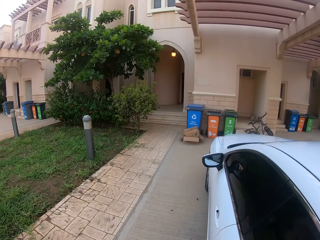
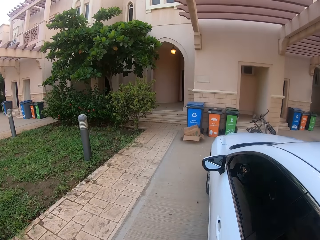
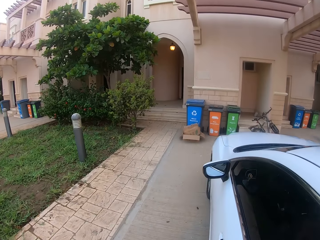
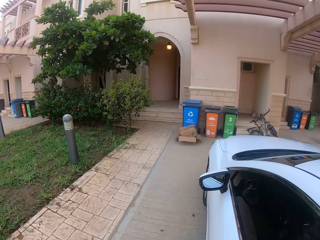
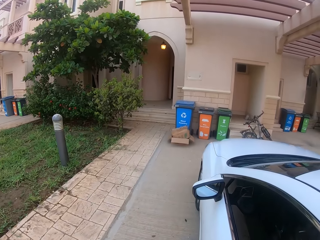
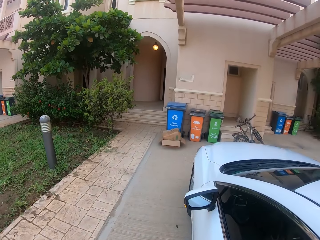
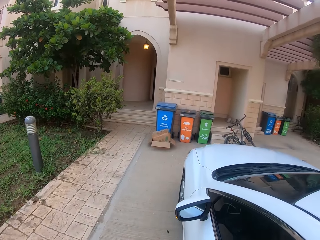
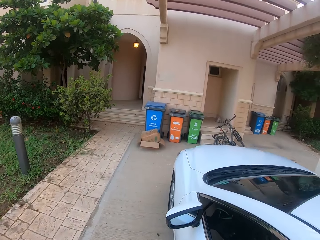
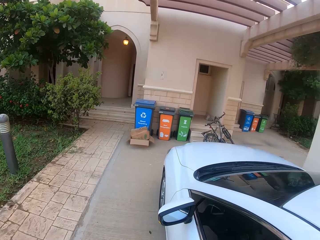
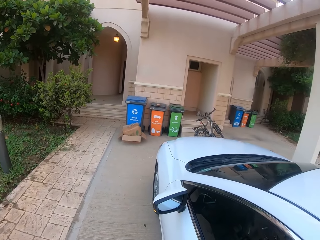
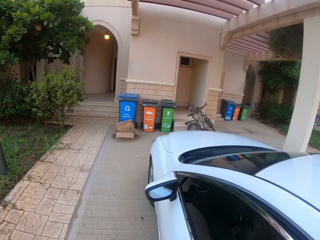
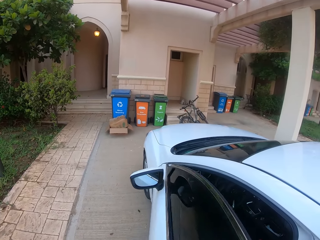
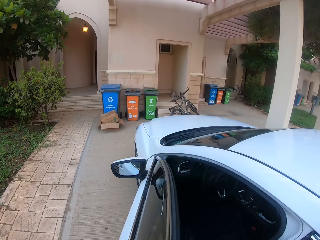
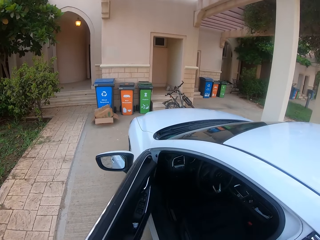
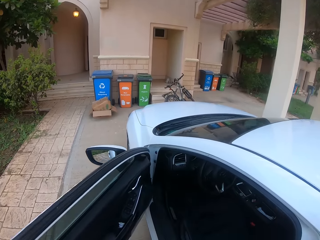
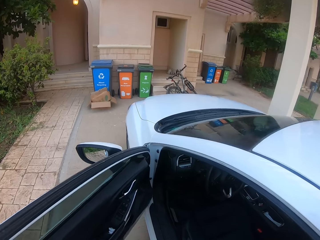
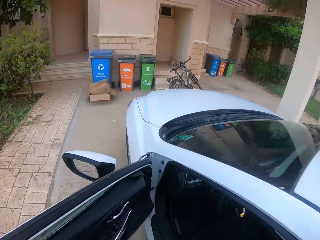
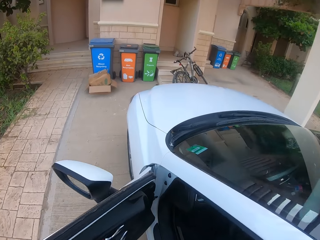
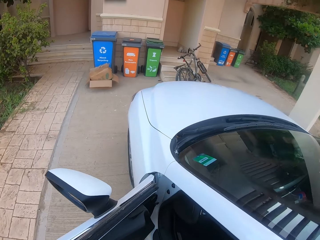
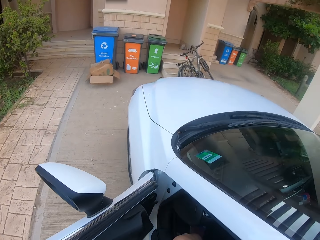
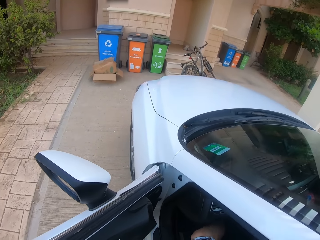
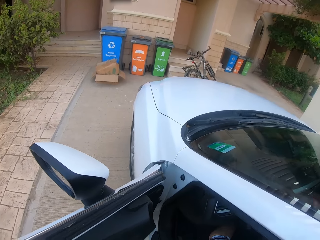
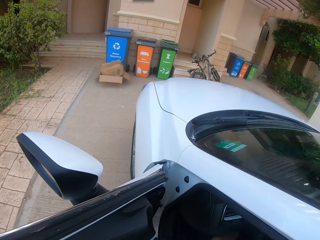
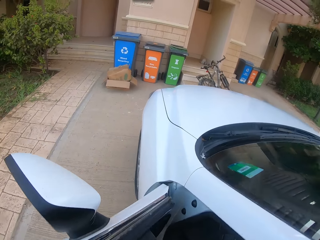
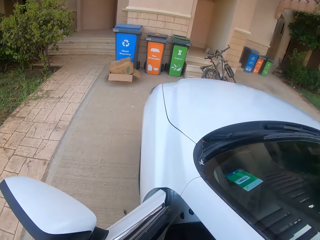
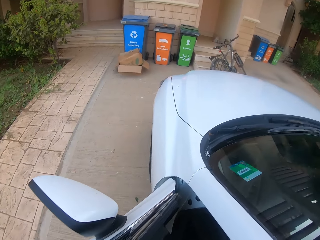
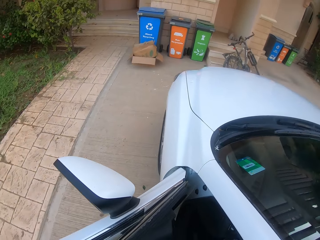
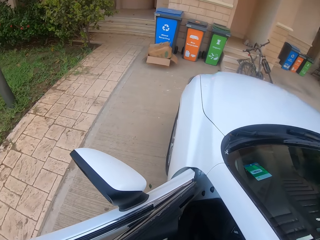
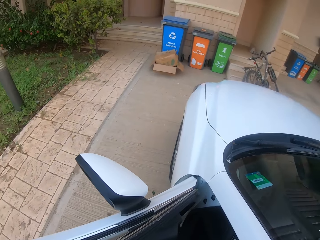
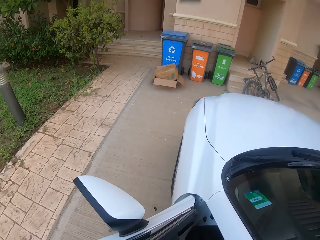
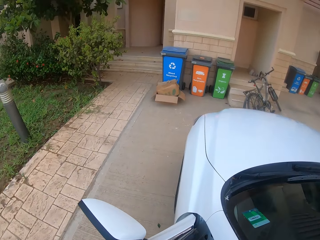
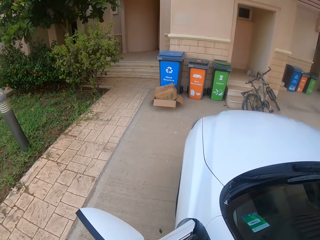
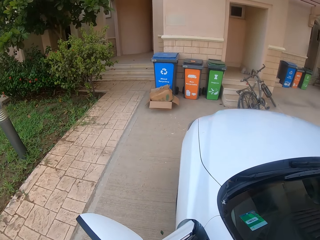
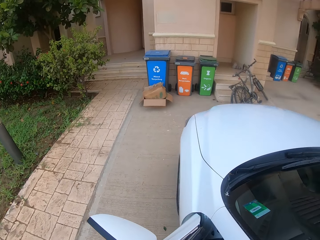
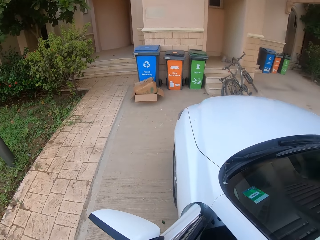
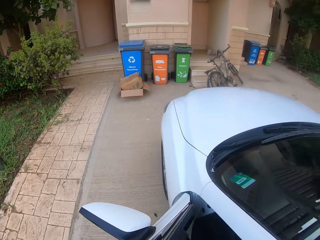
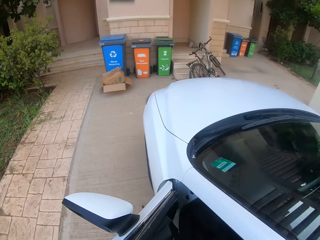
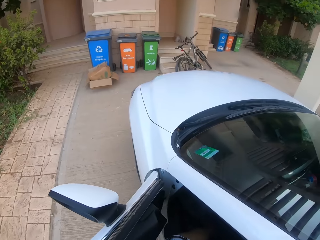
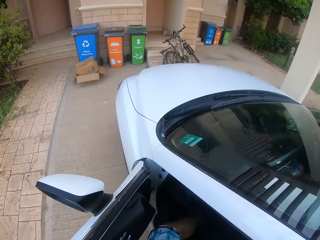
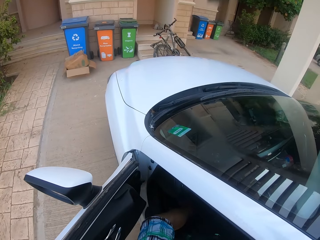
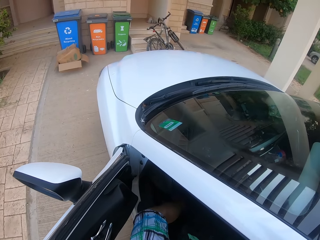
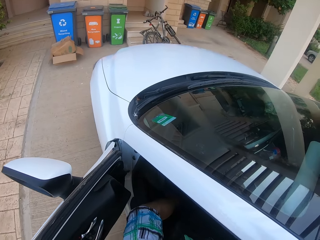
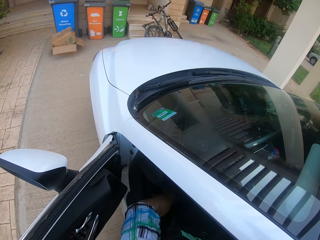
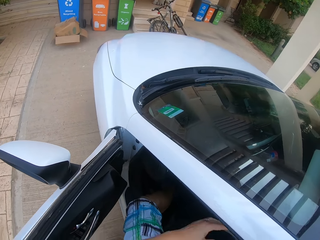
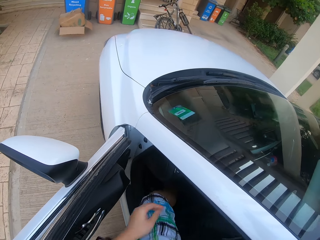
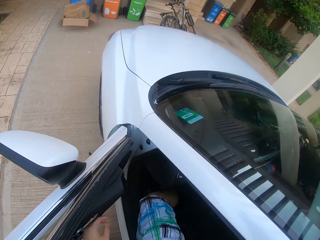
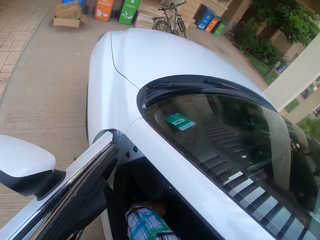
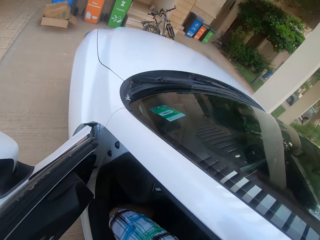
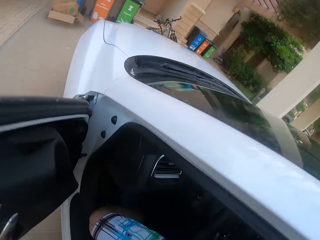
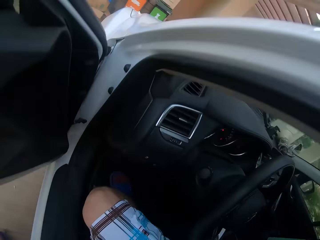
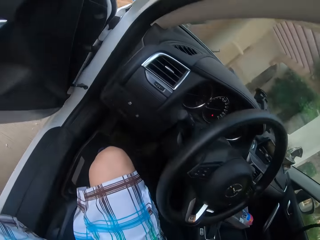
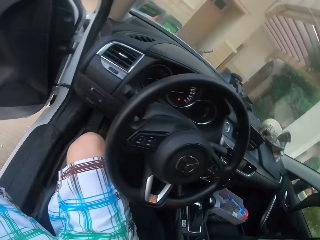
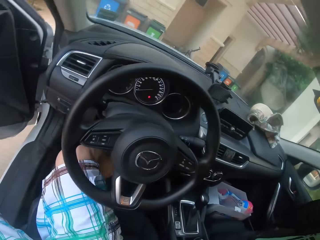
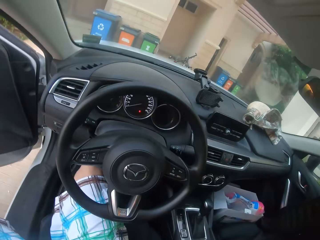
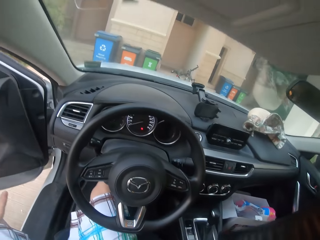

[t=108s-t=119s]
The camera wearer opens the front door on the left side of the car. They get in the car.

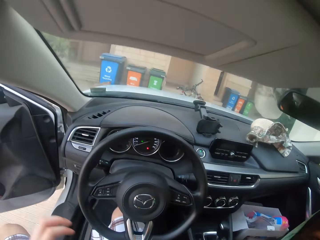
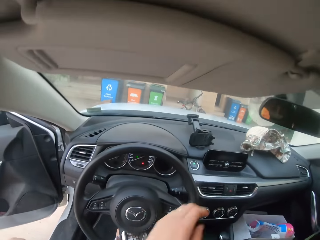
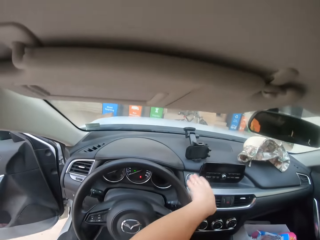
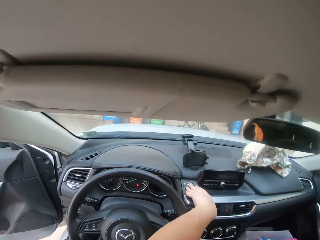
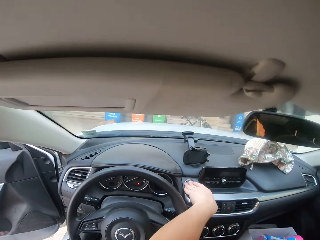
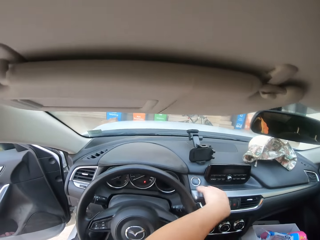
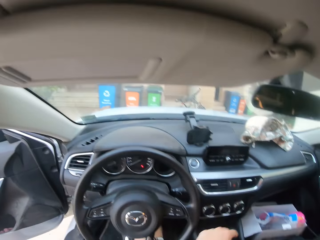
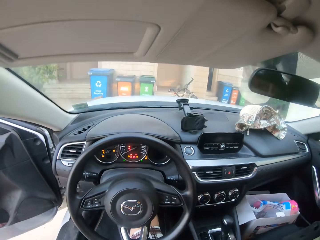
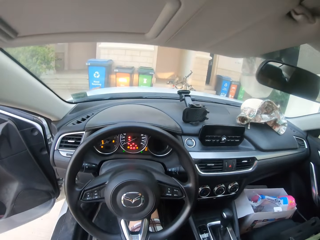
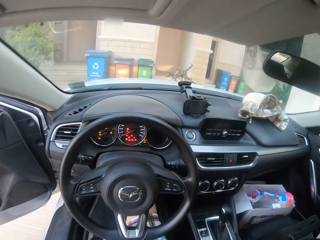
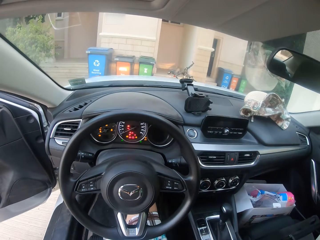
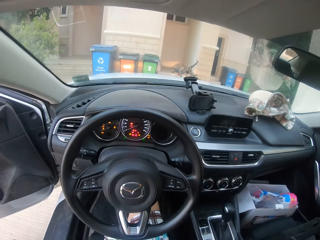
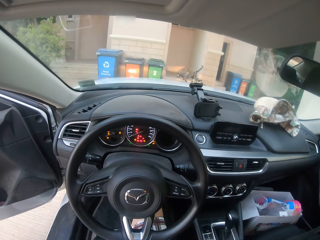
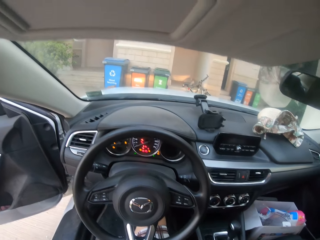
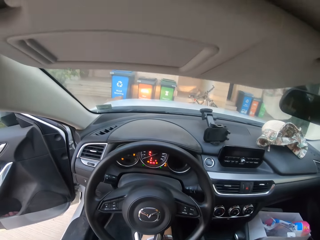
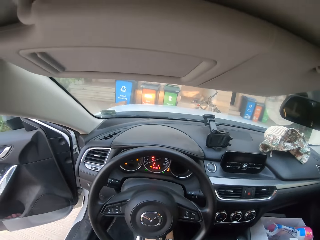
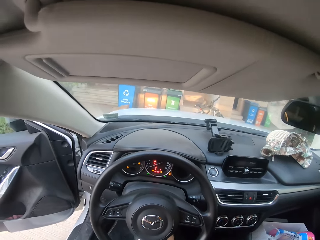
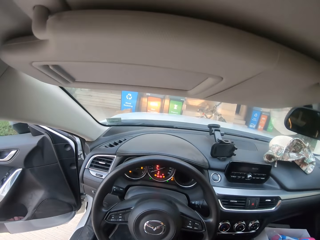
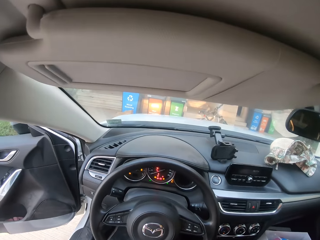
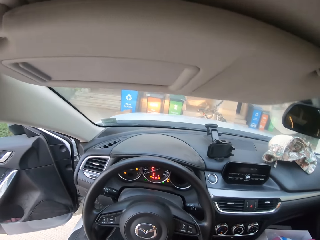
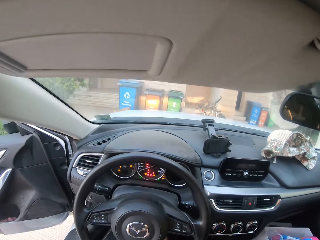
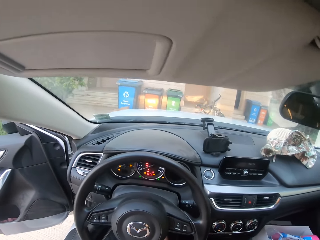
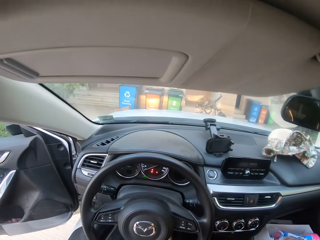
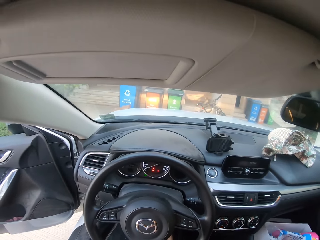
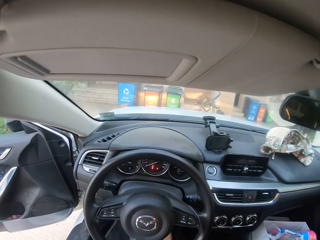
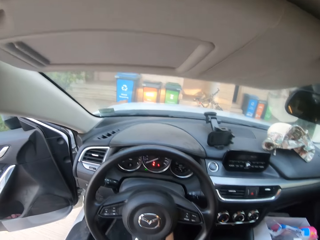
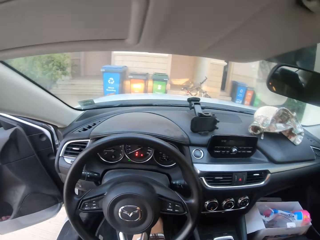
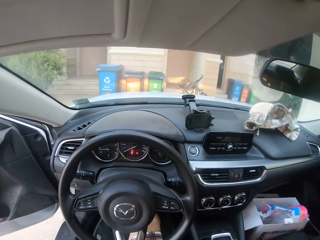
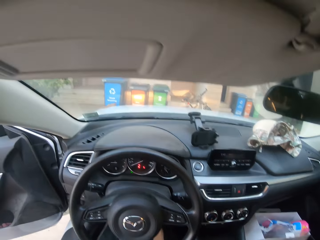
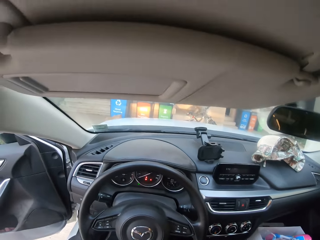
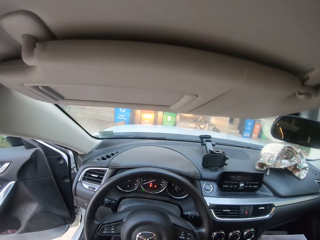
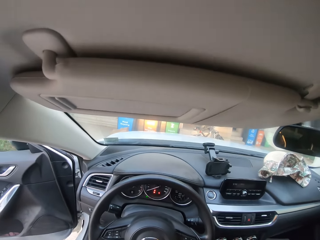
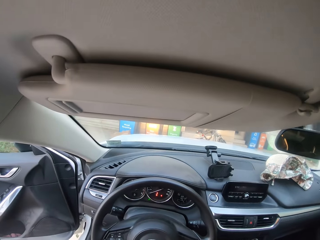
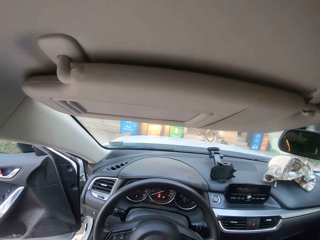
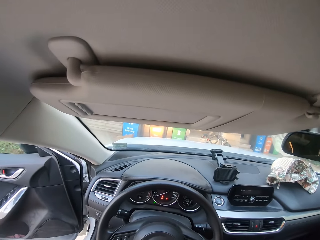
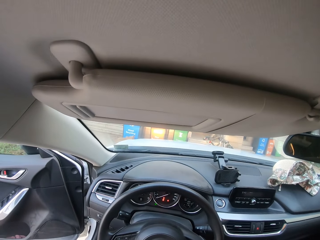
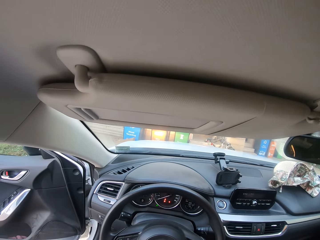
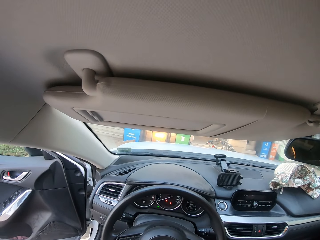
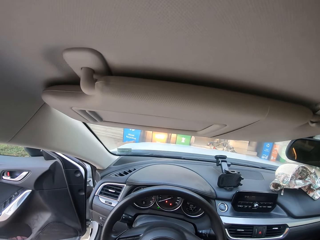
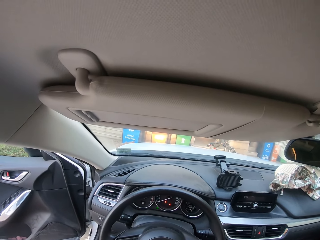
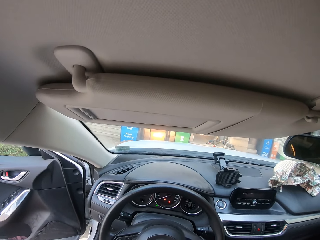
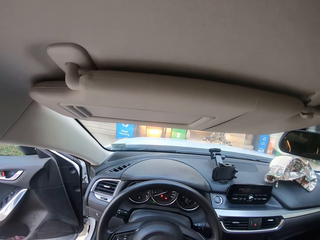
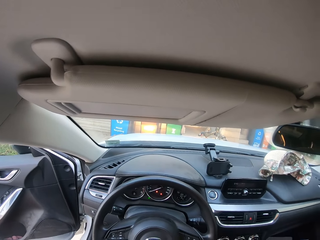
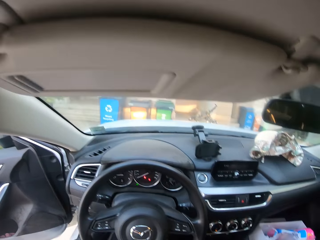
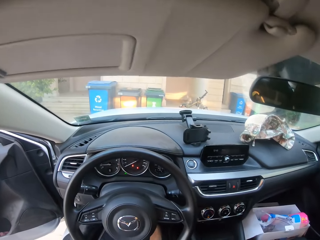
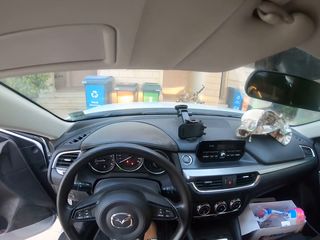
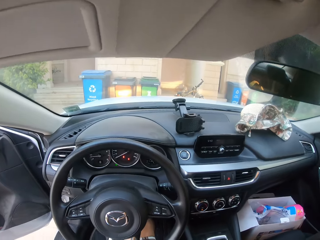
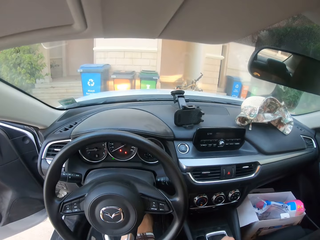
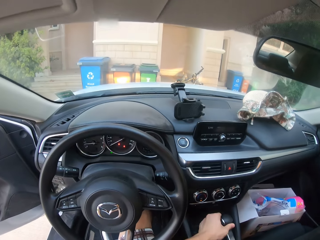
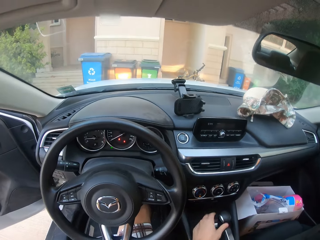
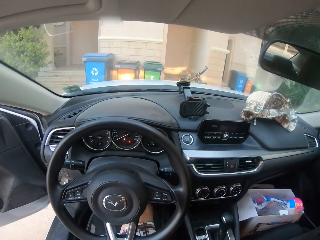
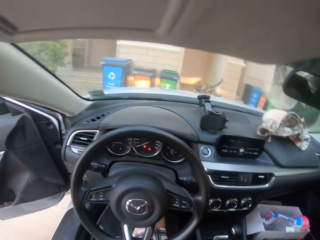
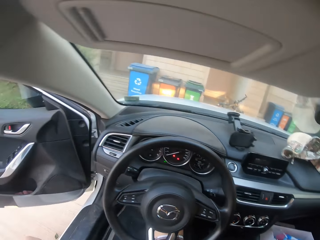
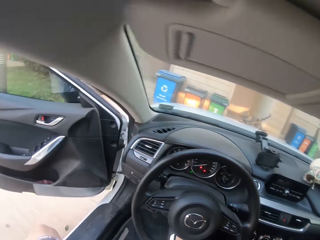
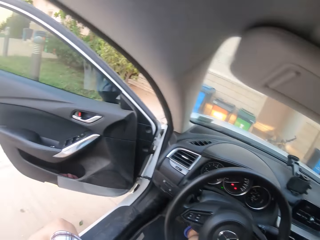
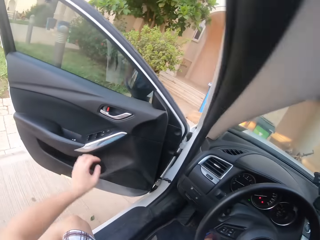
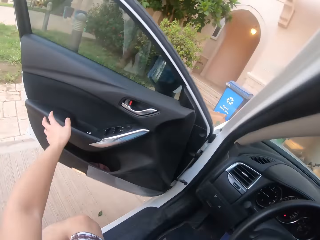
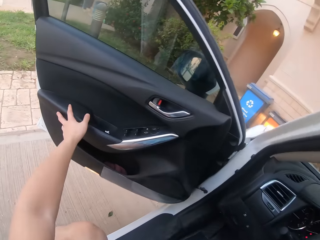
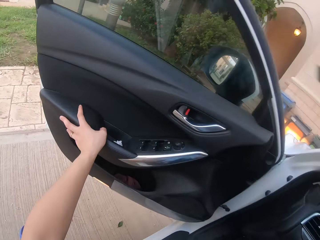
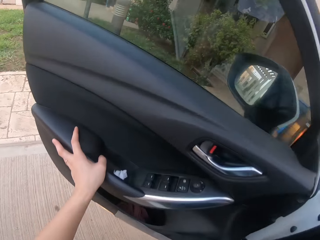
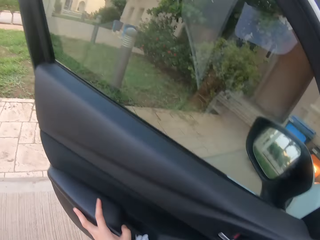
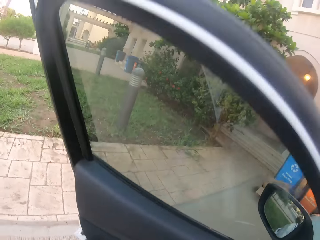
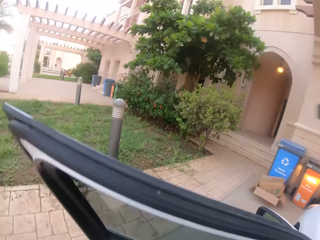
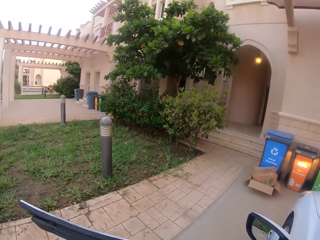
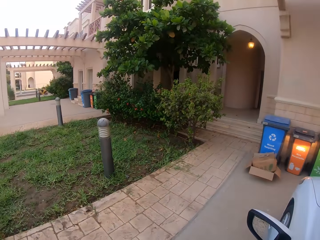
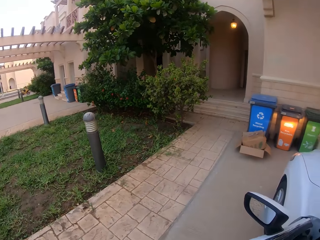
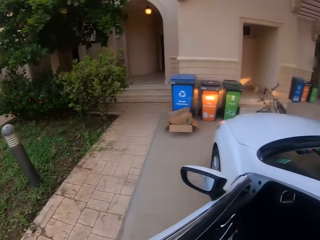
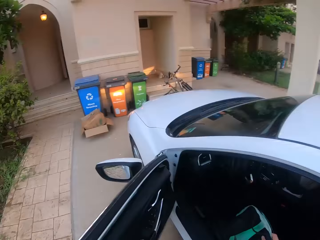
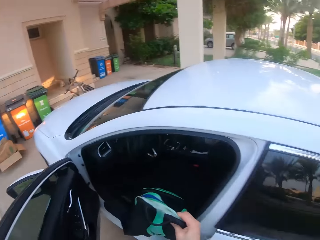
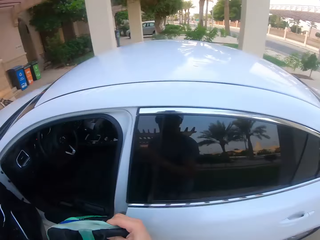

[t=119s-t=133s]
The camera wearer sits on the driver's seat. They press the start engine button. They shift the gear, touch the car door and look around. They get out of the car.
